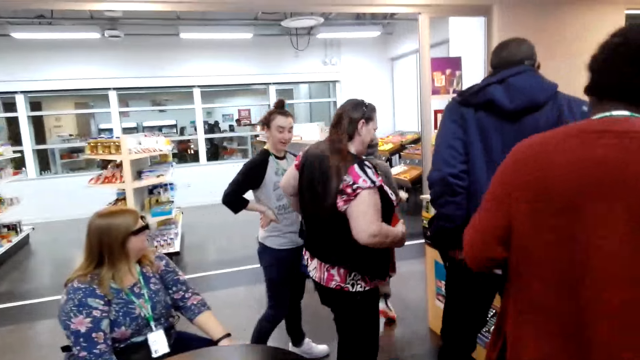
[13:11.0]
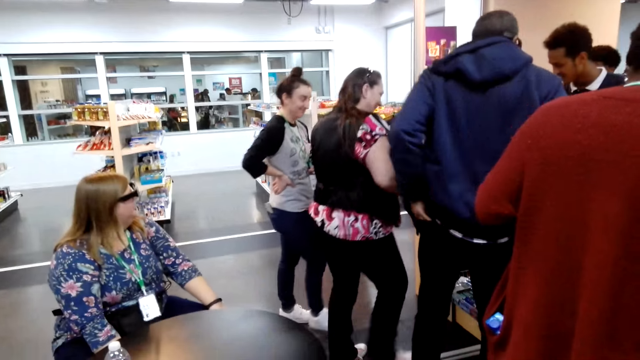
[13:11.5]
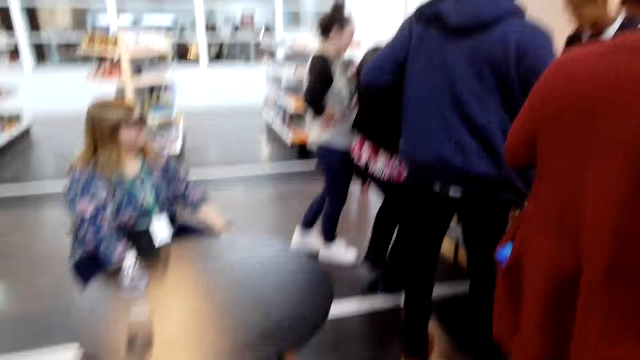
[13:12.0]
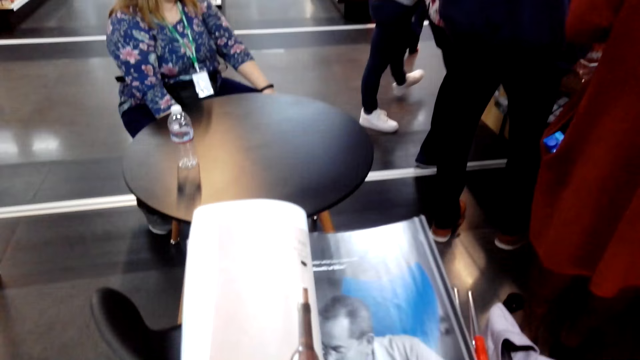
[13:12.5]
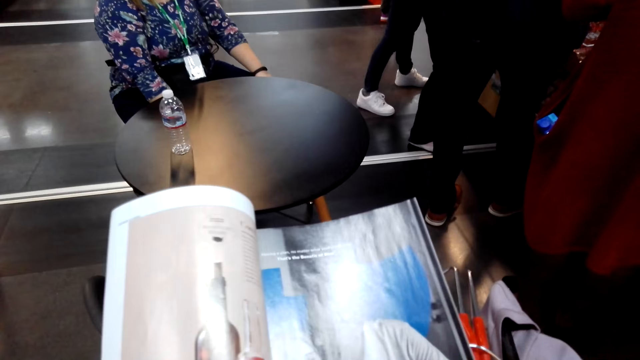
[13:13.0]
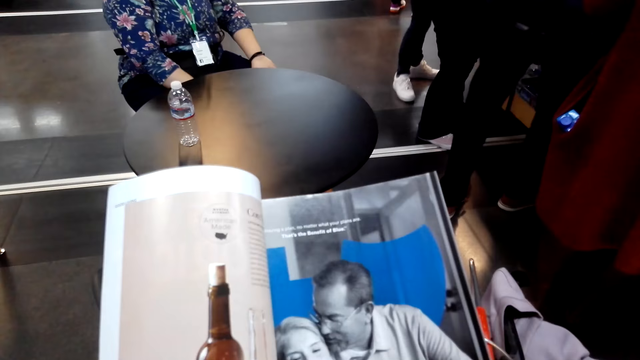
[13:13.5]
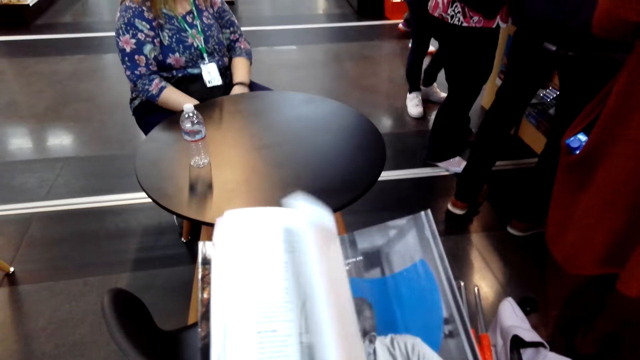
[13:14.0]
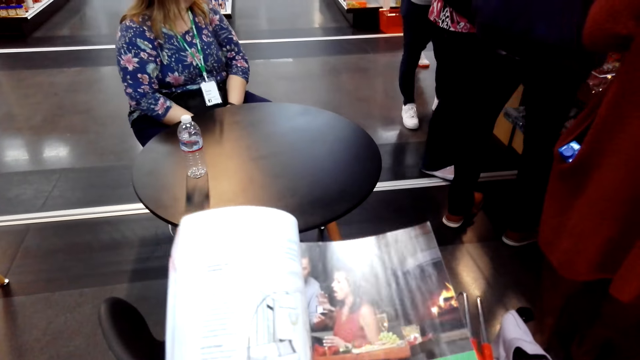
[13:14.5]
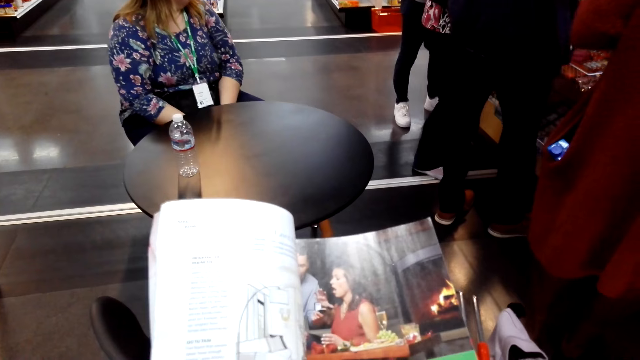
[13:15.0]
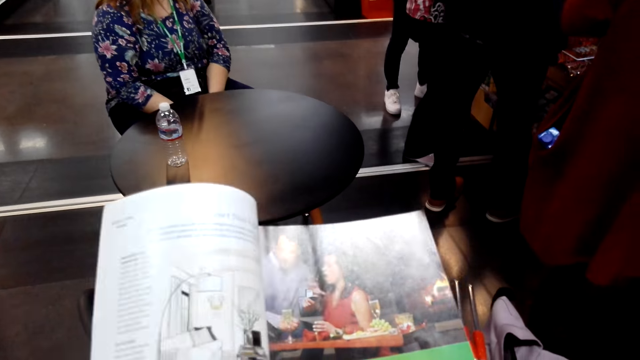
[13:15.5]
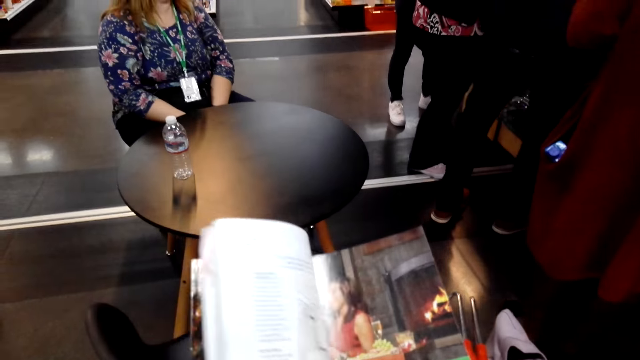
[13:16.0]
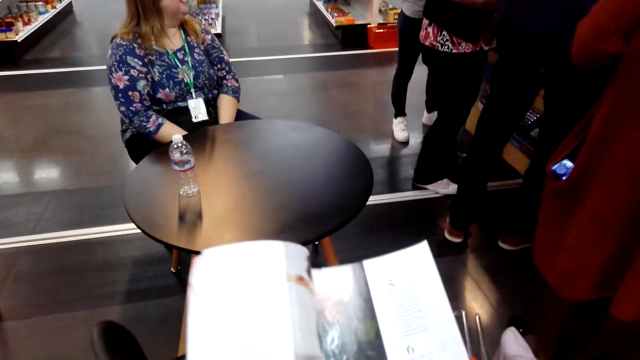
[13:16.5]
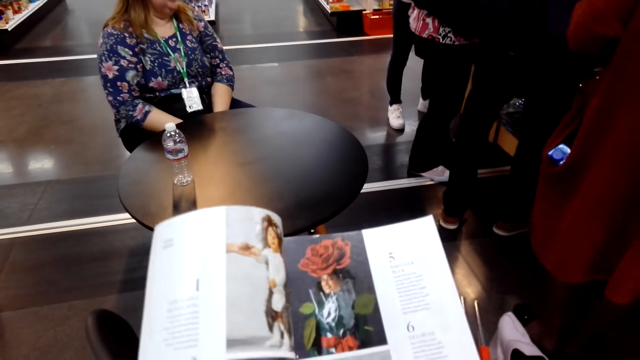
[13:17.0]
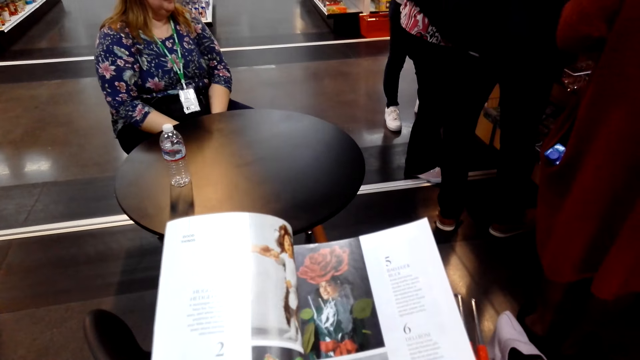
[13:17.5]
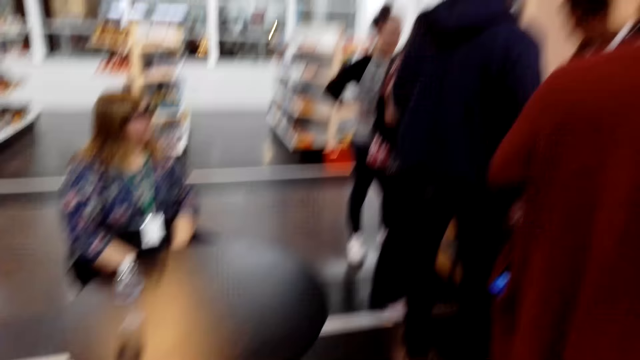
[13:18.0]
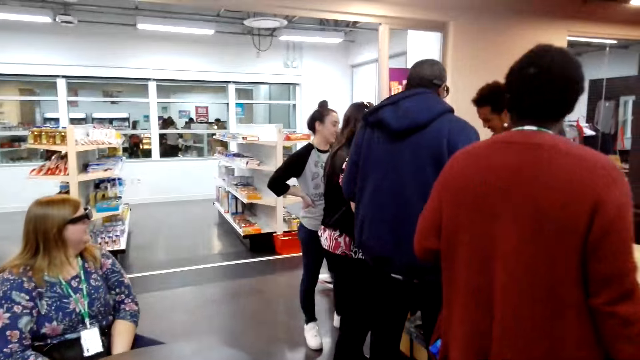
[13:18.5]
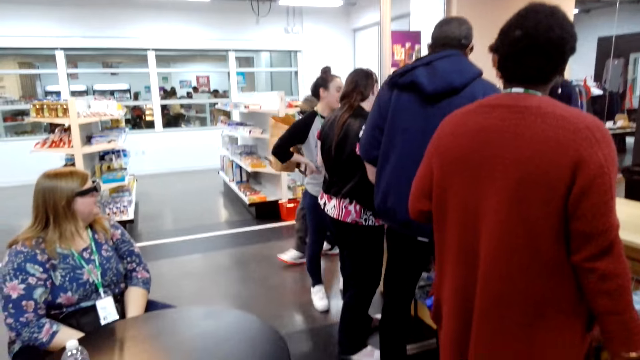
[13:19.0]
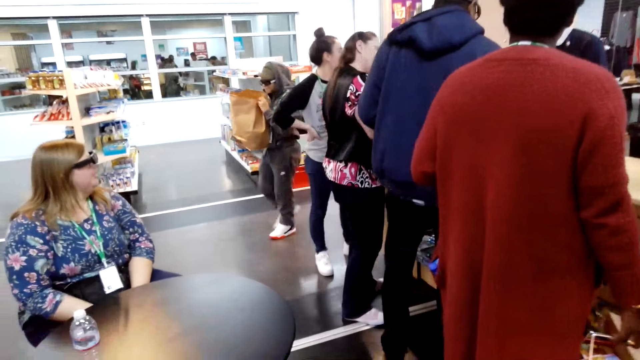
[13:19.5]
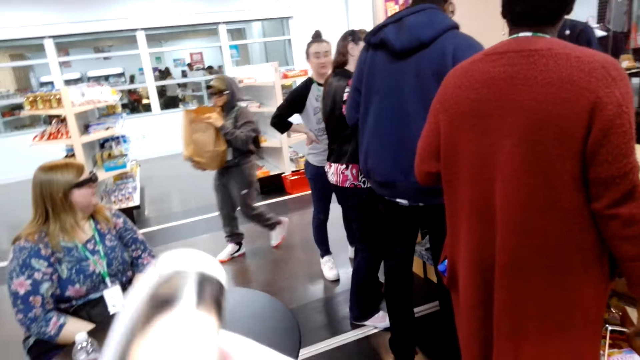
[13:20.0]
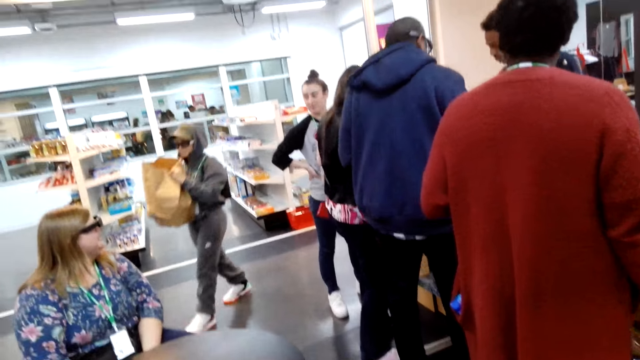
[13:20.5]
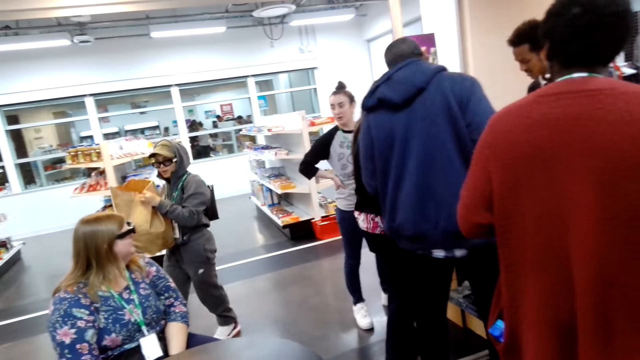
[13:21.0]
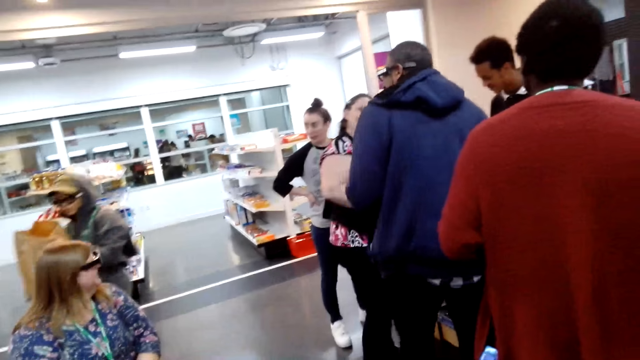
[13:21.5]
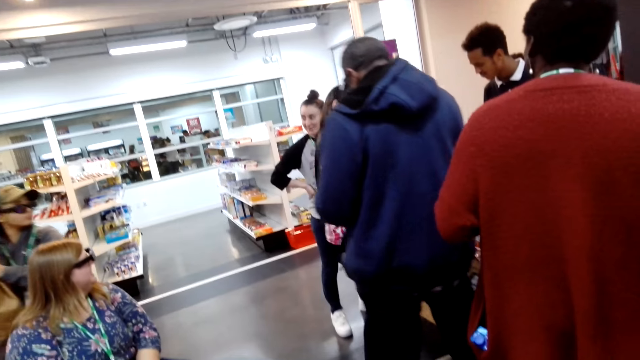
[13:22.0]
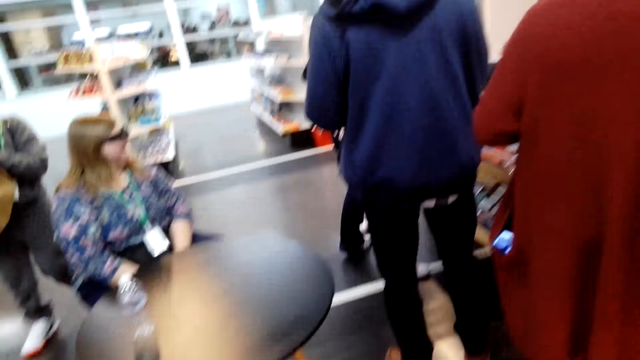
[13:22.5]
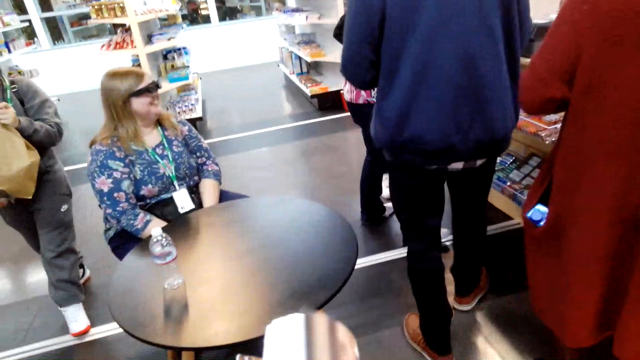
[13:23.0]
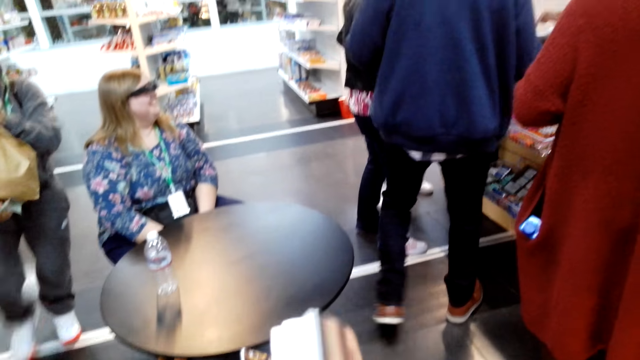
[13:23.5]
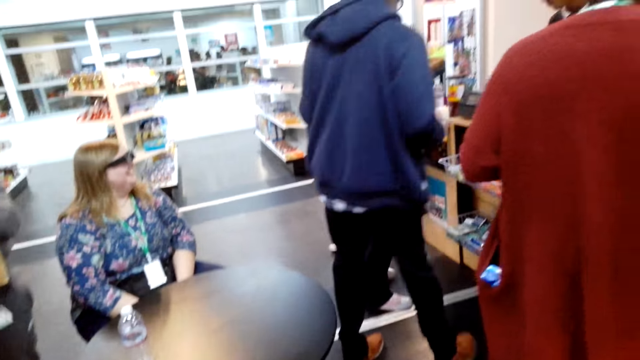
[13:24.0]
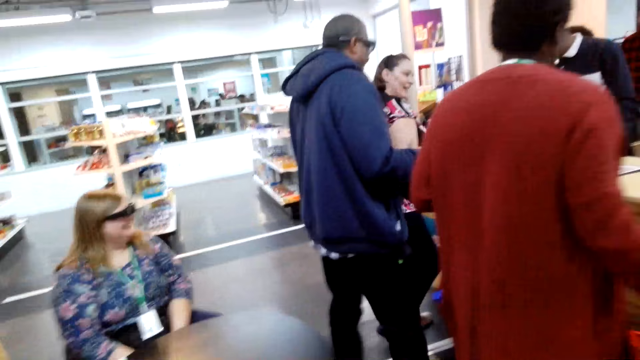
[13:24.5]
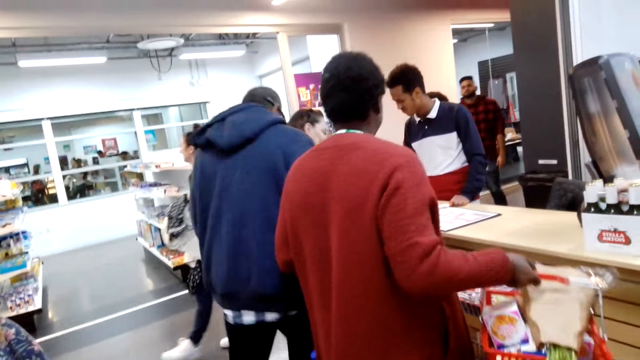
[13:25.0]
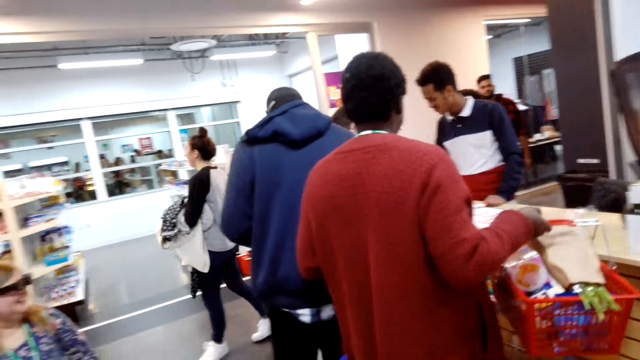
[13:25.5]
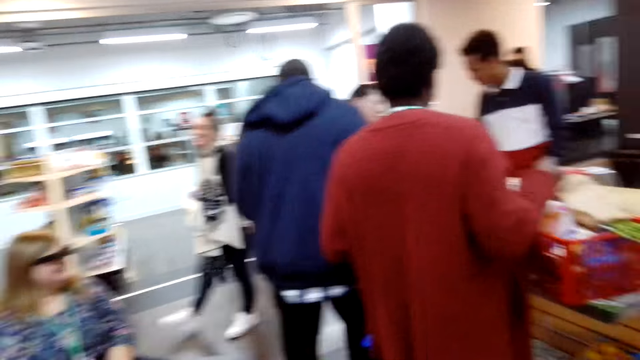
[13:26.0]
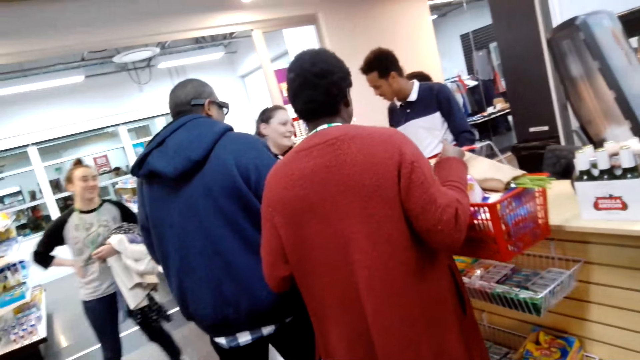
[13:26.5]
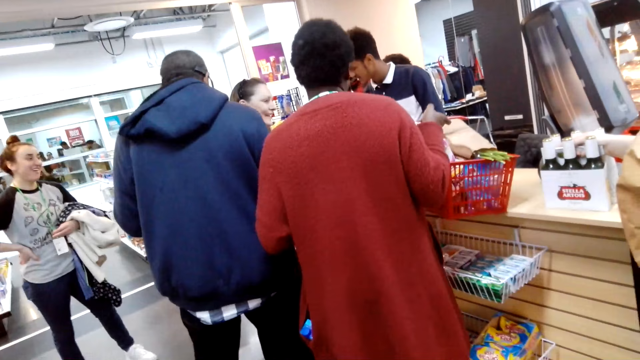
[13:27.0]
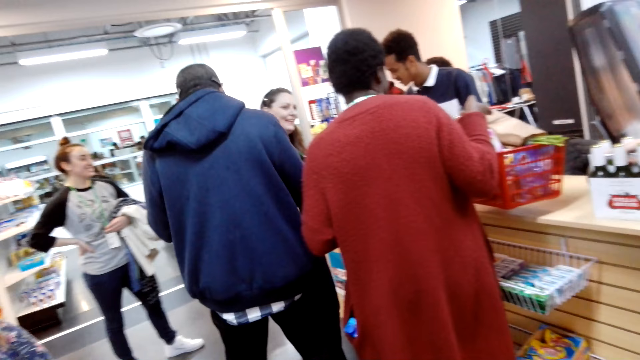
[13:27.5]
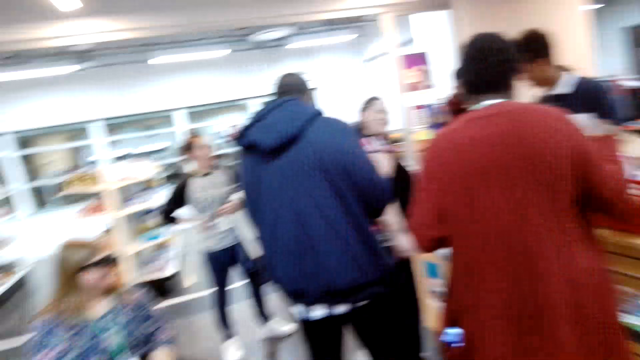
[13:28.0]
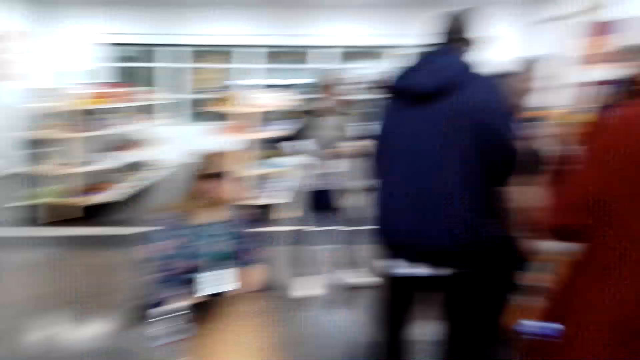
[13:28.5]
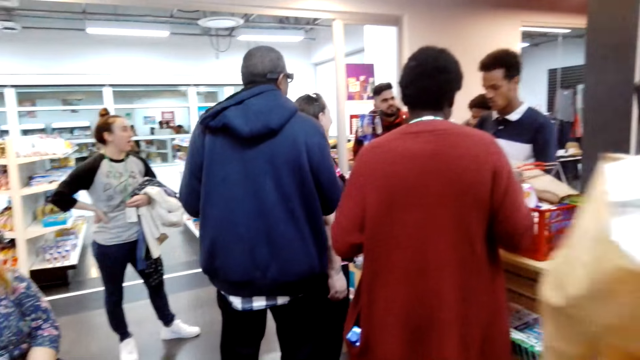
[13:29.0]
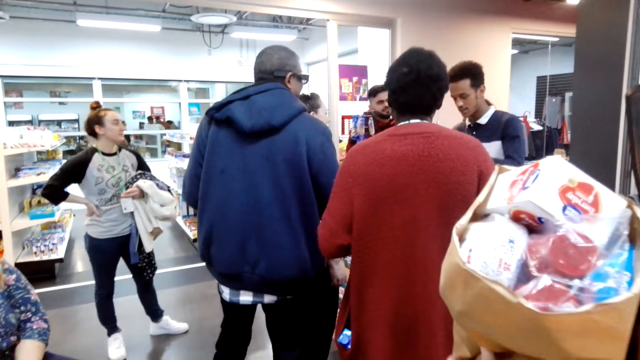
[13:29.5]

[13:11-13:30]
The camera wearer turns a magazine page and views the magazine. They turn a magazine page and view the magazine. They turn a magazine page and view the magazine. They look around the supermarket. They adjust the magazine and look around the supermarket. They adjust the magazine and look around the supermarket.

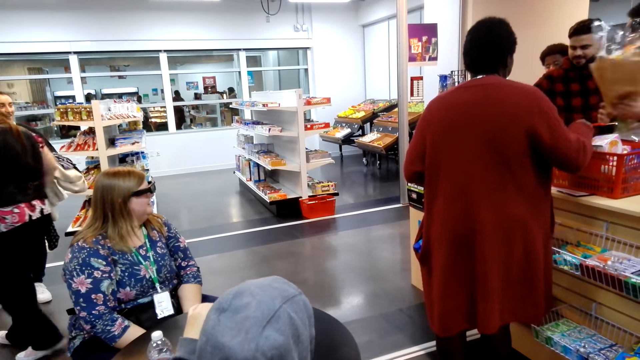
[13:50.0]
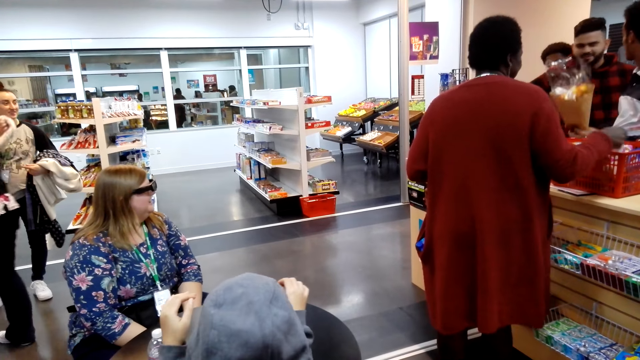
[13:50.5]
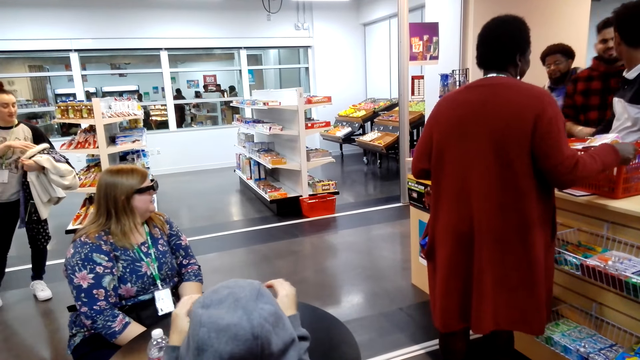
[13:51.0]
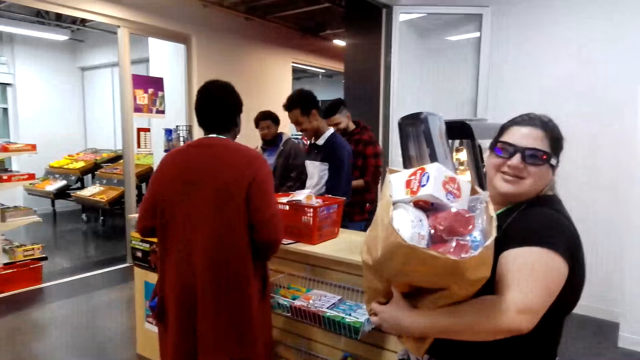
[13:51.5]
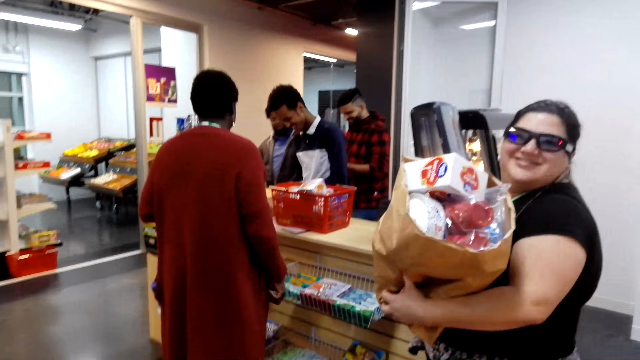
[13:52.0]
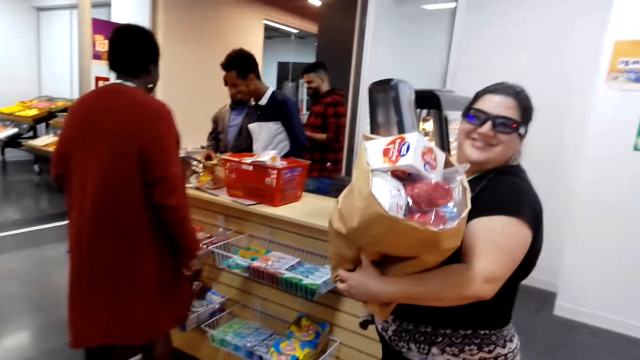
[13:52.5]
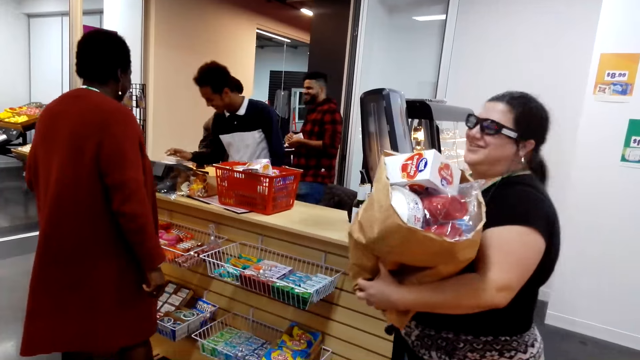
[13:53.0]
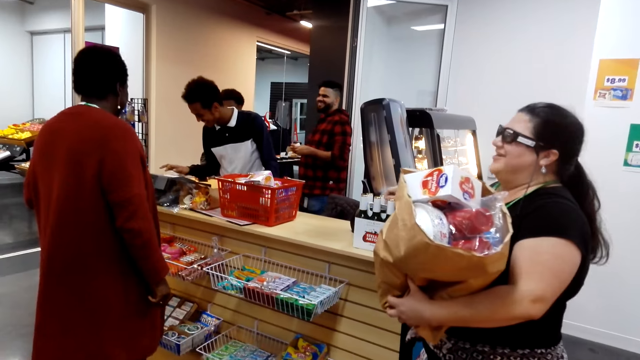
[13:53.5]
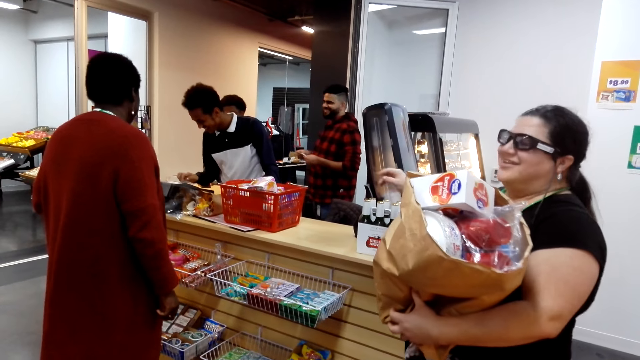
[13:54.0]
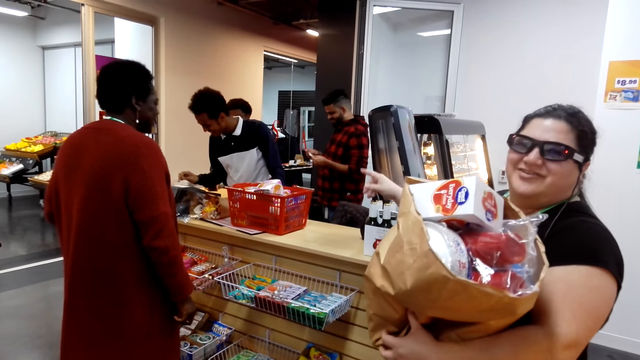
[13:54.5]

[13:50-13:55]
The camera wearer interacts with a woman. The woman holds a packet of items near the supermarket counter. The camera wearer talks. The woman points using the right hand.
